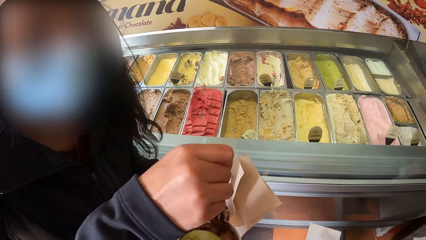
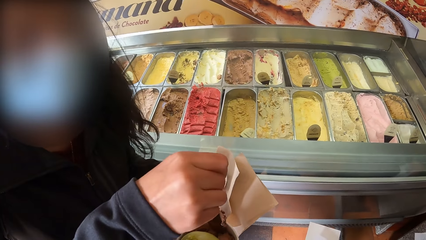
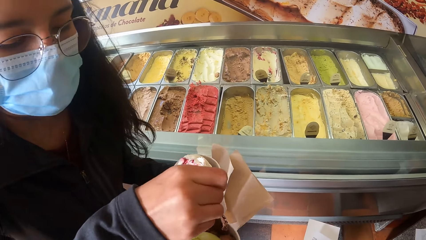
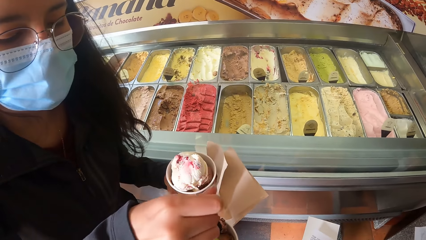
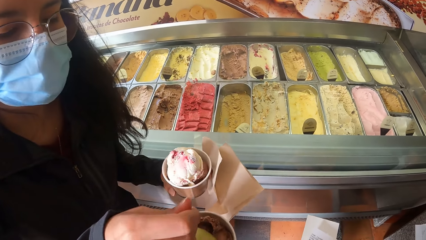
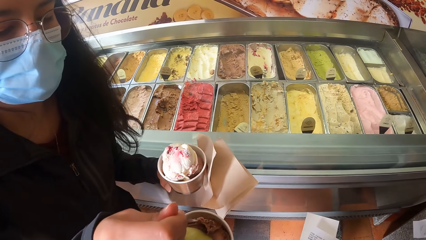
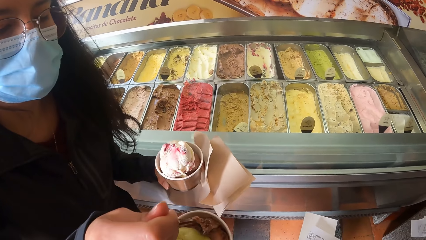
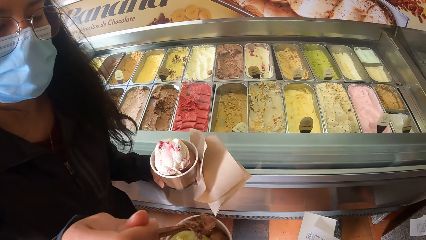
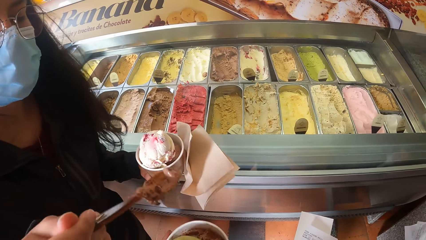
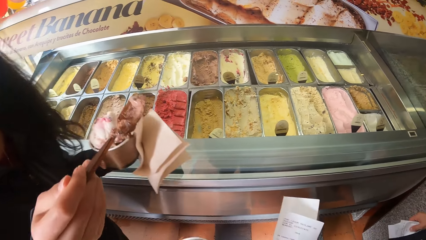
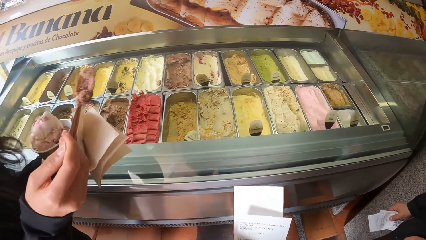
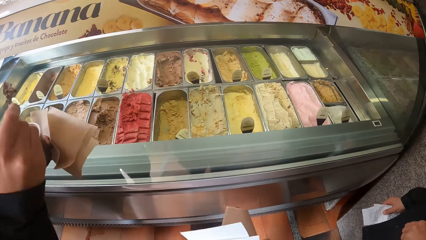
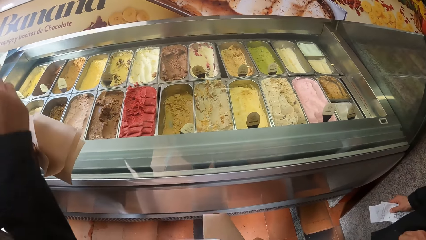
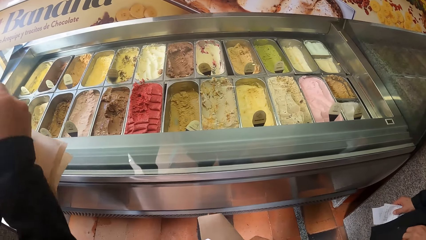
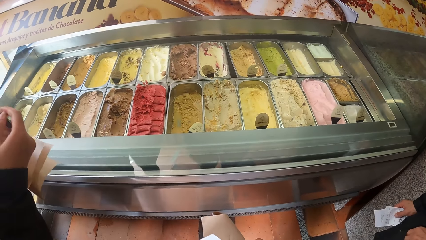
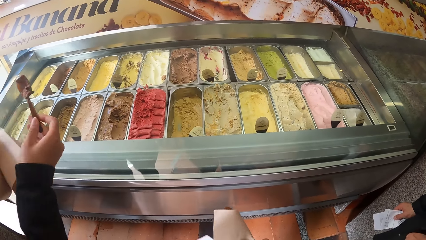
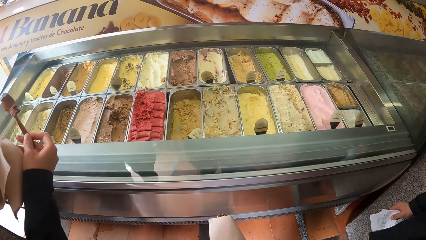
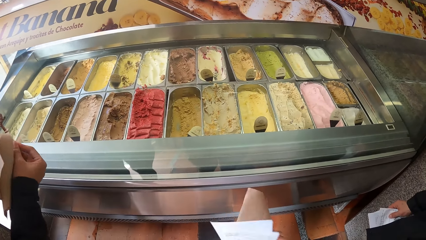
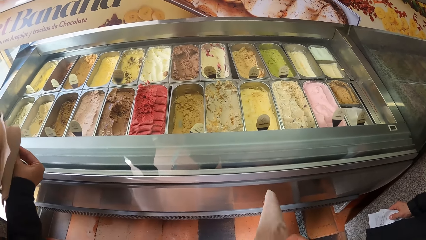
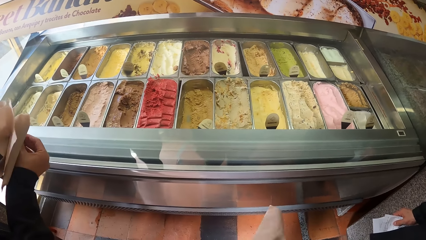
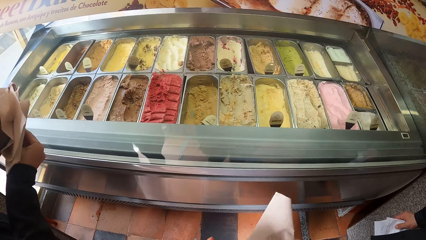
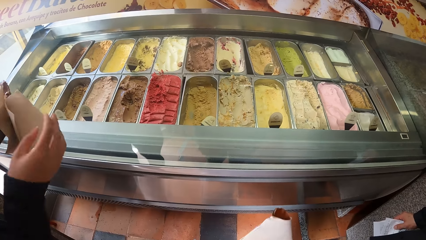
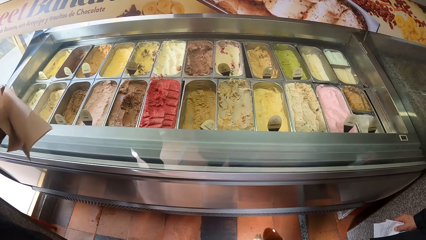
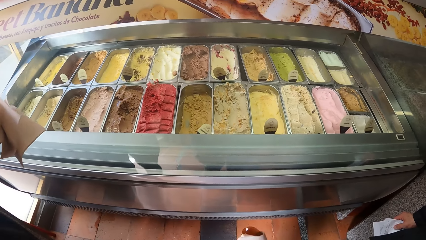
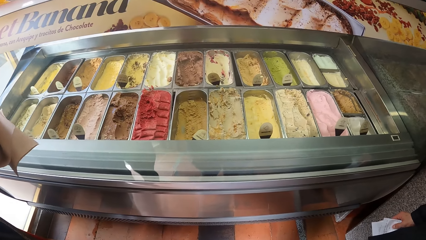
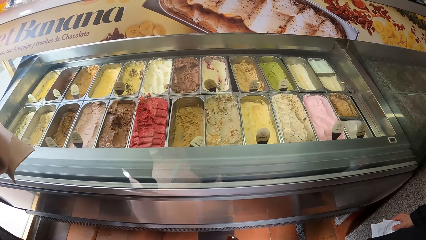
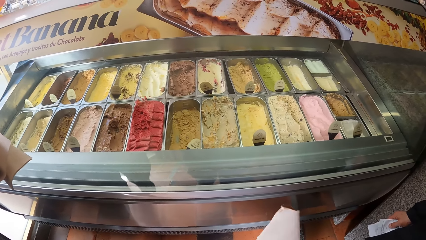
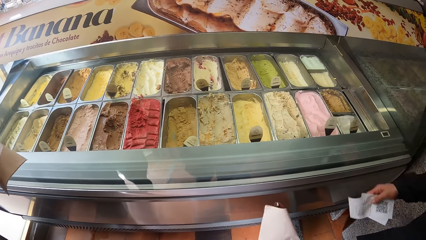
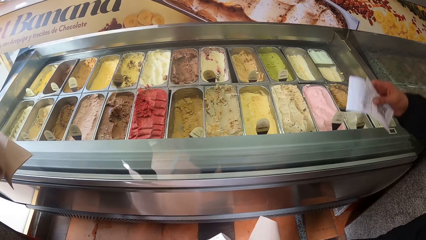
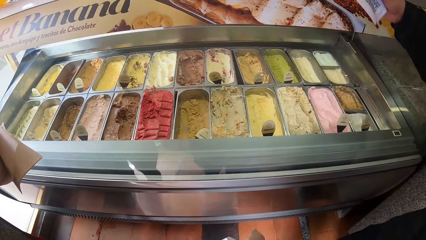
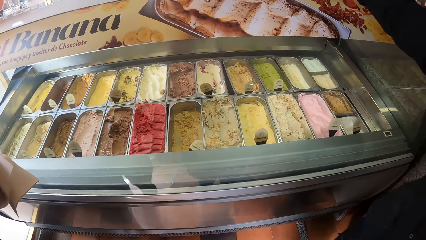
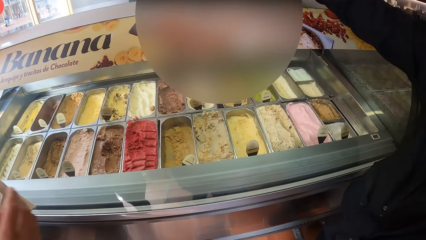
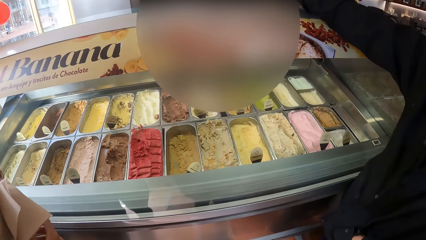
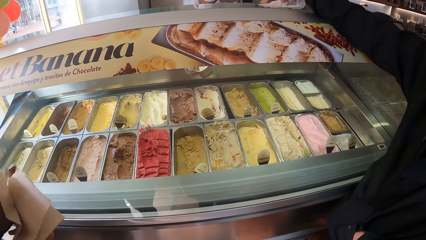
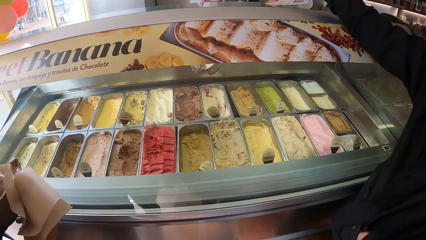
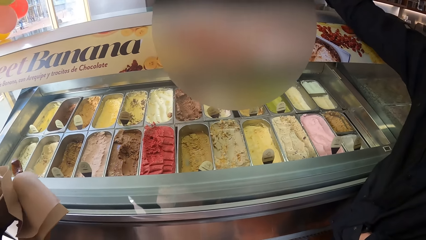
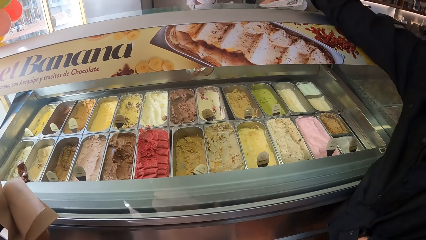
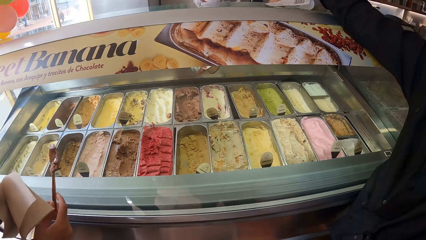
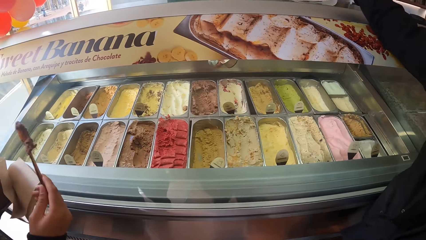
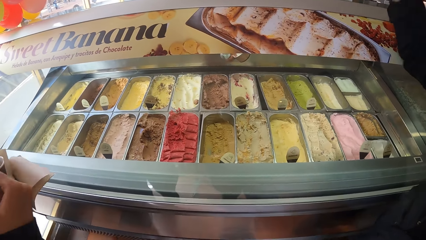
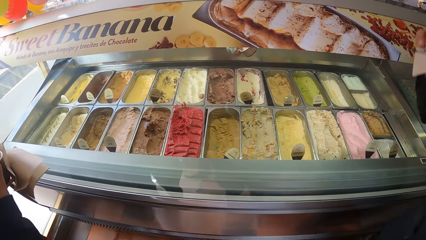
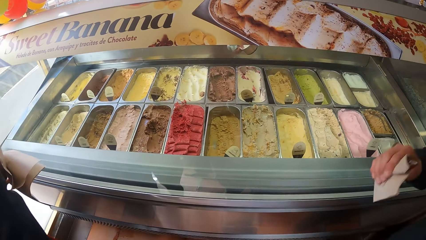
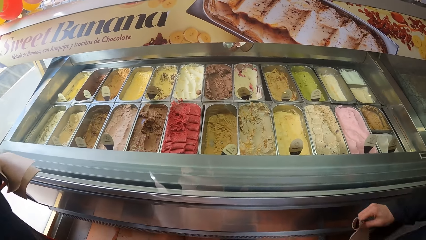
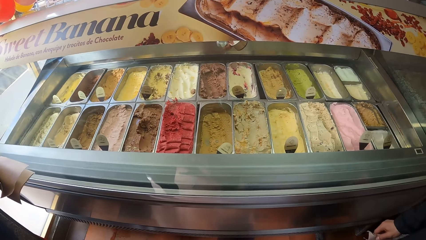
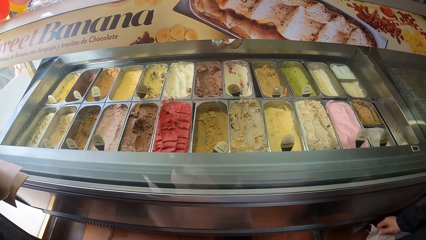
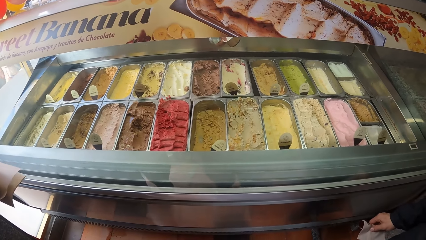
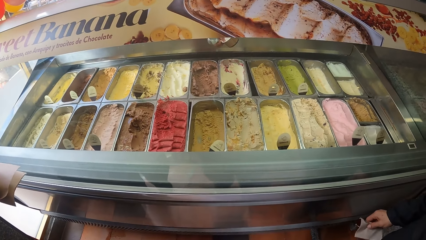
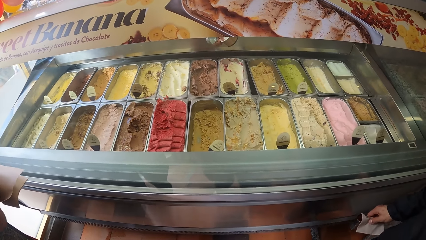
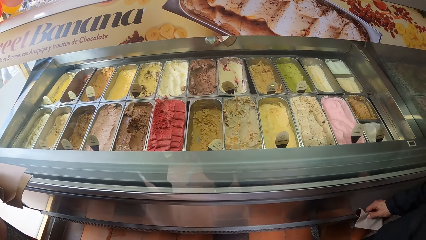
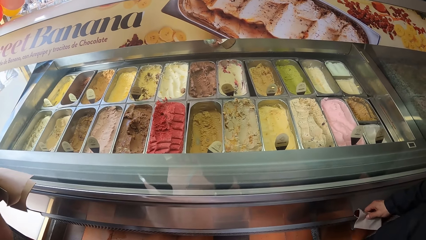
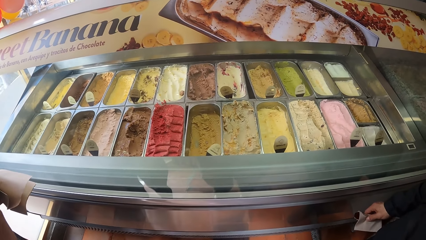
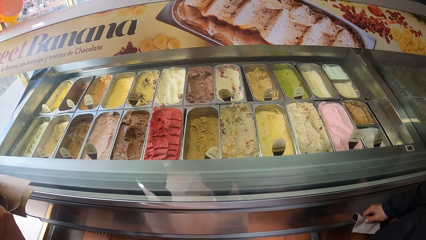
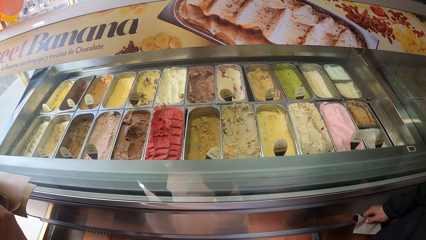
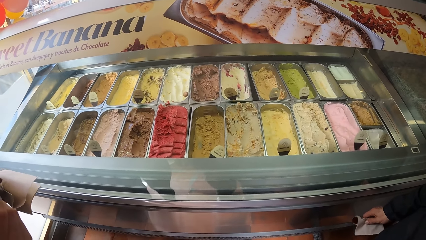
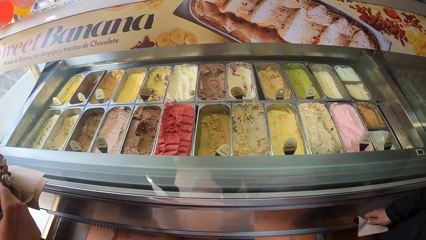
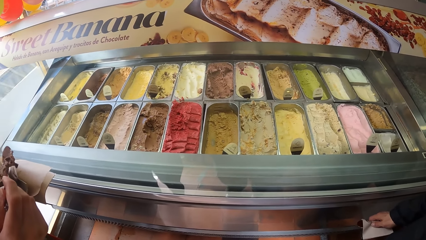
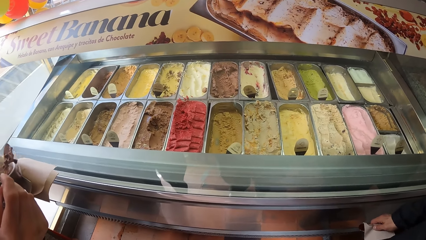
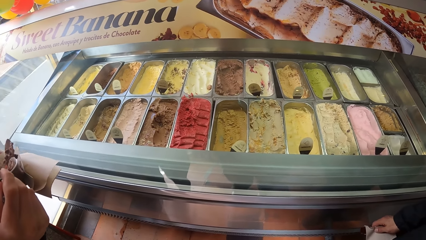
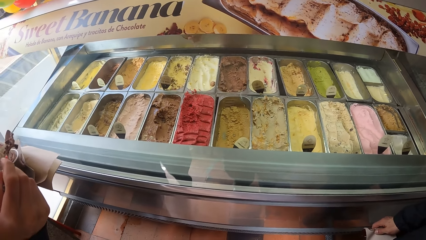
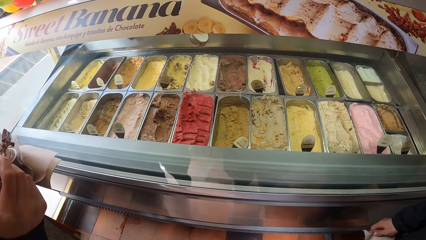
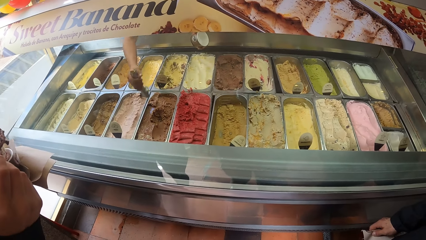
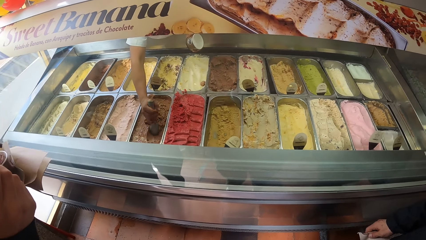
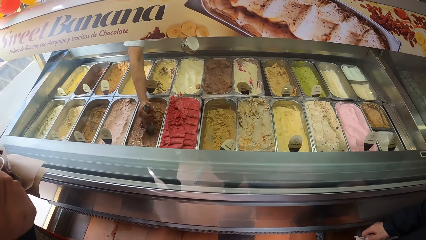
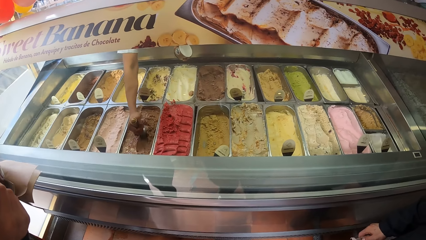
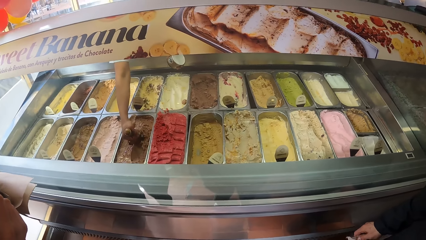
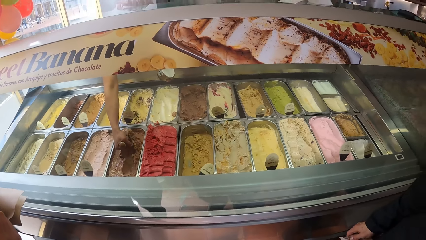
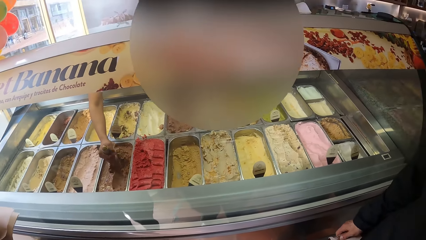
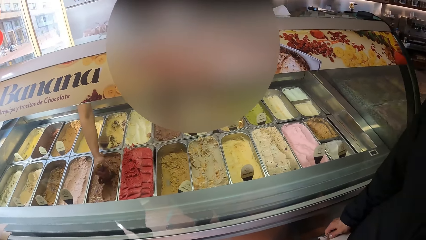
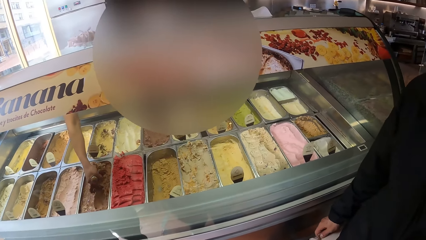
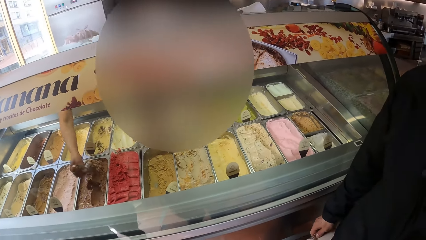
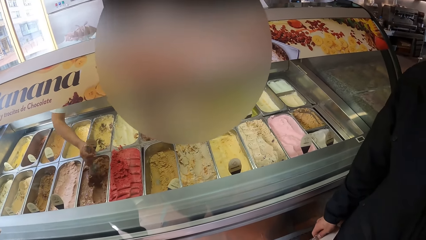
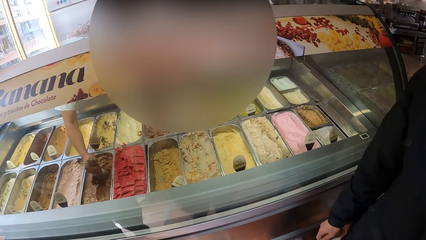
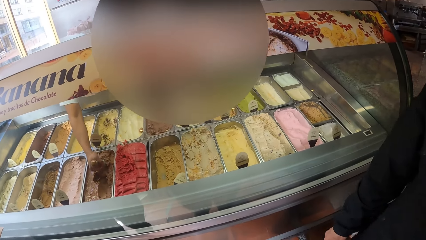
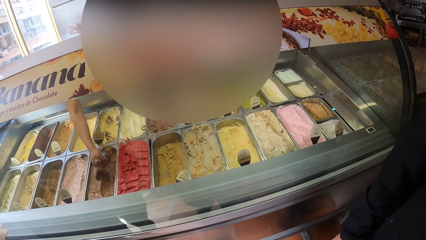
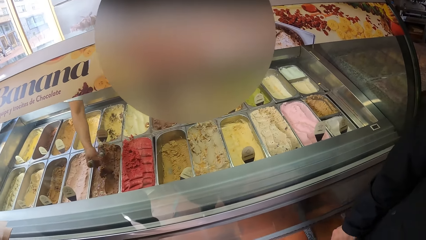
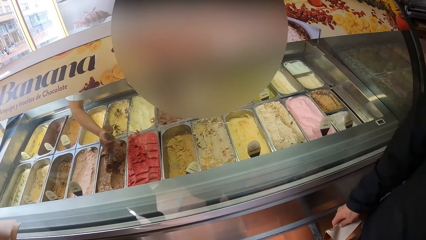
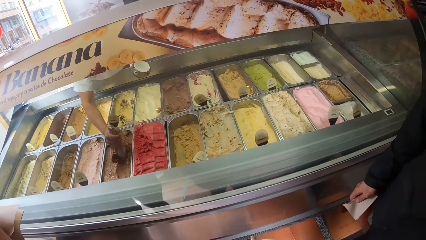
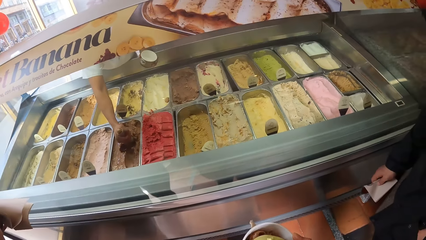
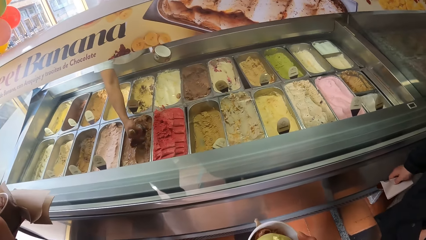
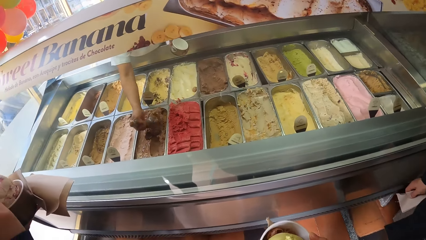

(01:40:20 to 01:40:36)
The woman scoops ice cream with a spoon in her right hand from the ice cream cup in the camera wearer's left hand. The woman moves the spoon in her right hand to her left hand. A man touches the show glass with a paper slip in his right hand. The man gives another man a receipt. The woman eats ice cream. The other man scoops ice cream from the pan in the show glass with the ice cream scoop in his right hand.
